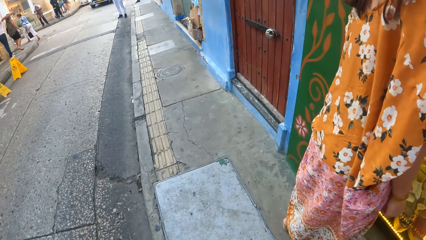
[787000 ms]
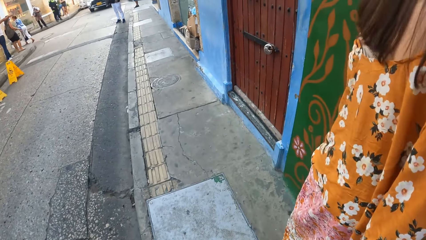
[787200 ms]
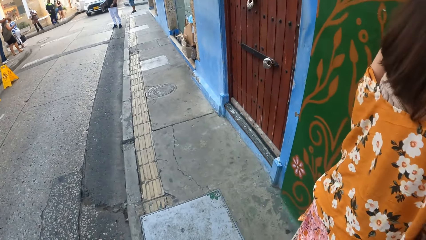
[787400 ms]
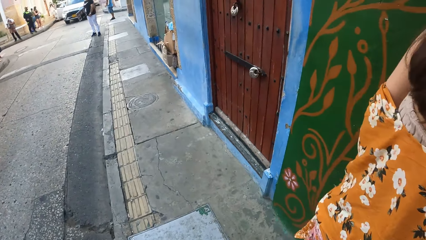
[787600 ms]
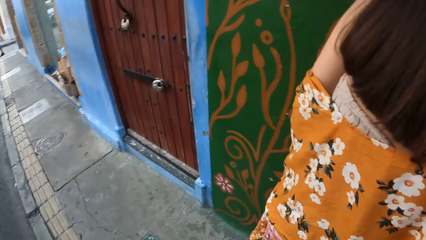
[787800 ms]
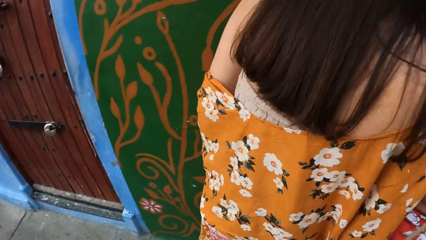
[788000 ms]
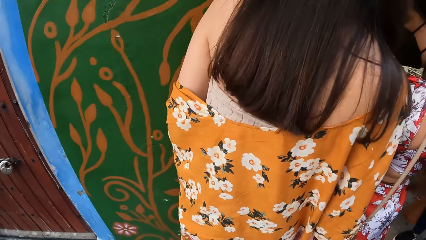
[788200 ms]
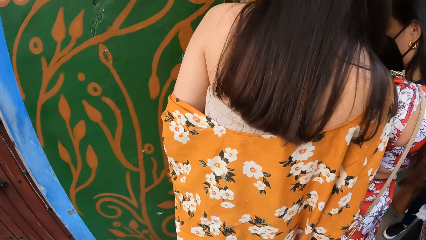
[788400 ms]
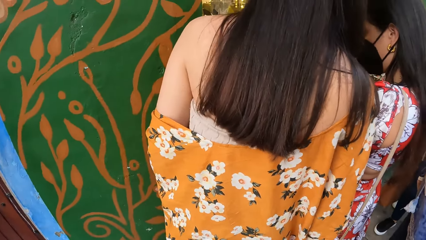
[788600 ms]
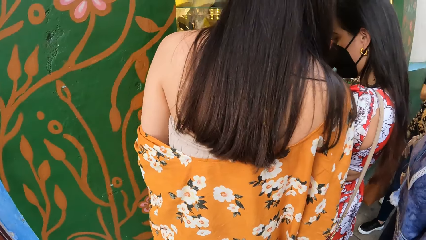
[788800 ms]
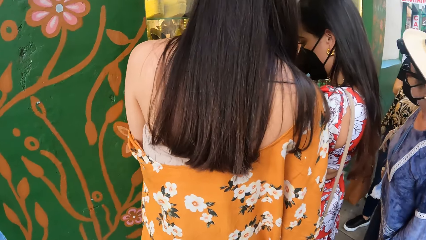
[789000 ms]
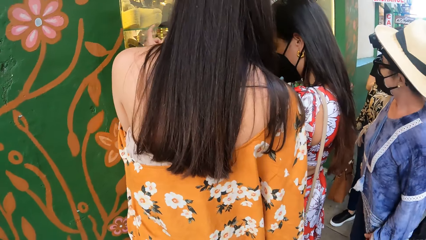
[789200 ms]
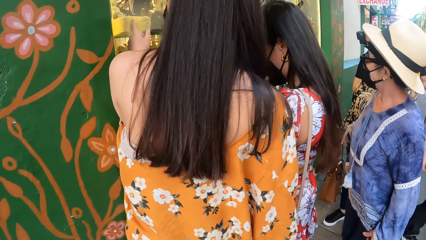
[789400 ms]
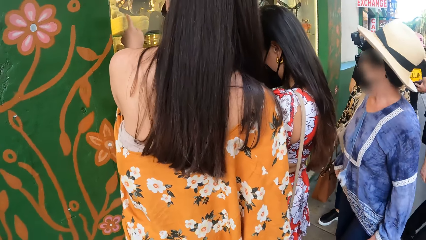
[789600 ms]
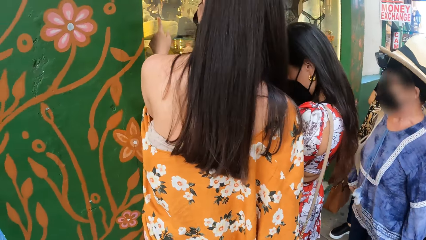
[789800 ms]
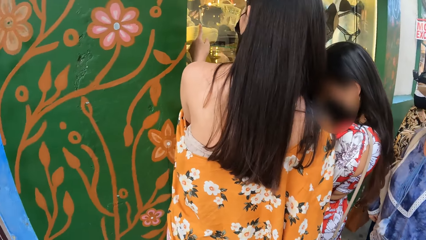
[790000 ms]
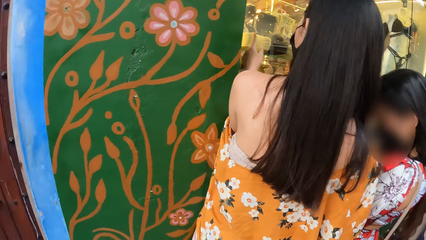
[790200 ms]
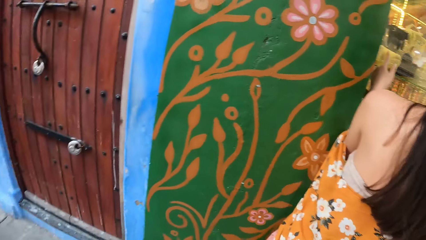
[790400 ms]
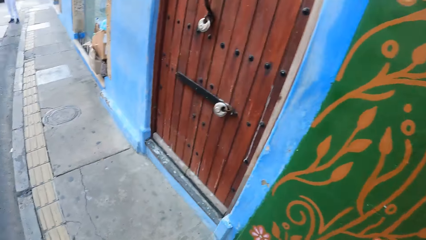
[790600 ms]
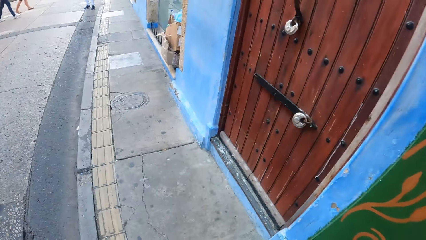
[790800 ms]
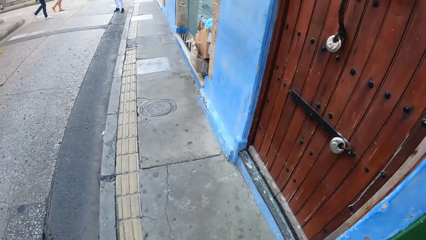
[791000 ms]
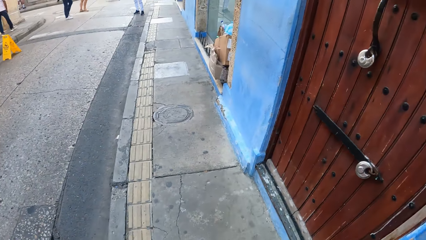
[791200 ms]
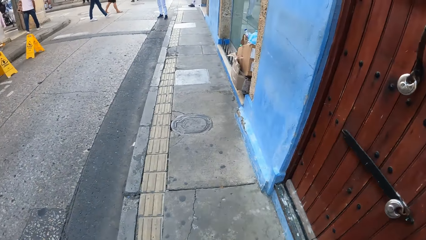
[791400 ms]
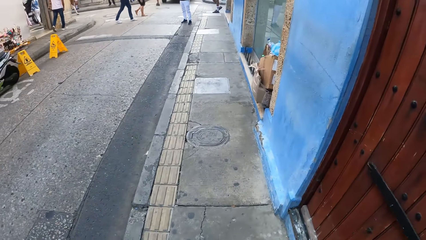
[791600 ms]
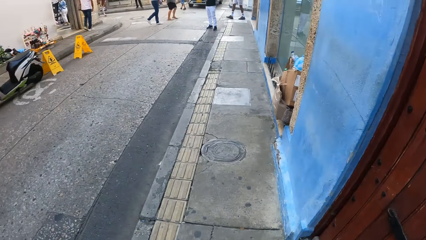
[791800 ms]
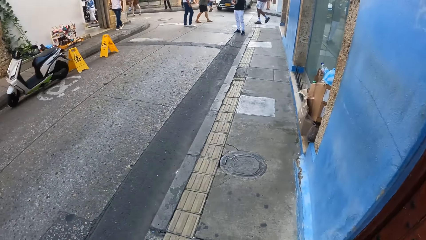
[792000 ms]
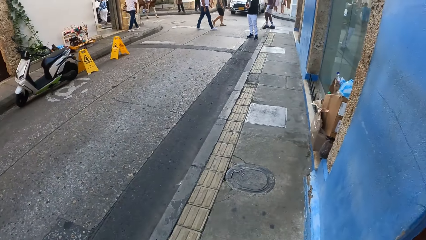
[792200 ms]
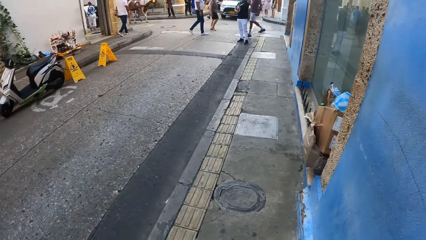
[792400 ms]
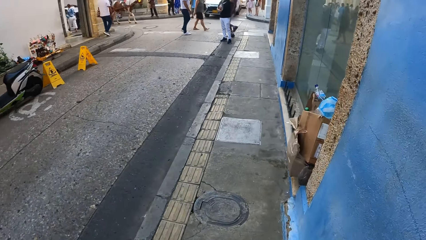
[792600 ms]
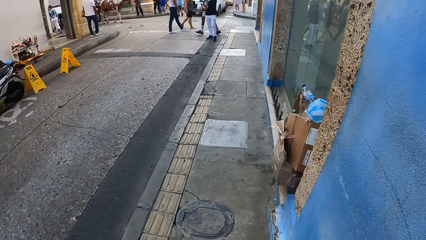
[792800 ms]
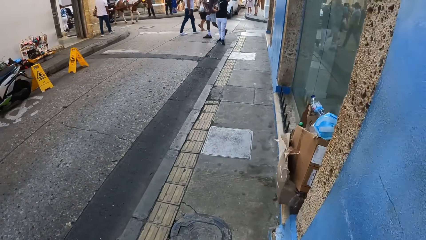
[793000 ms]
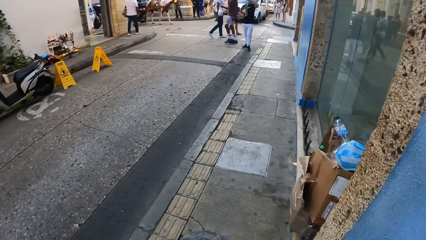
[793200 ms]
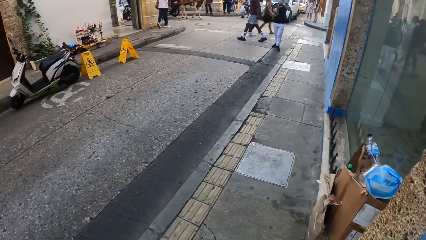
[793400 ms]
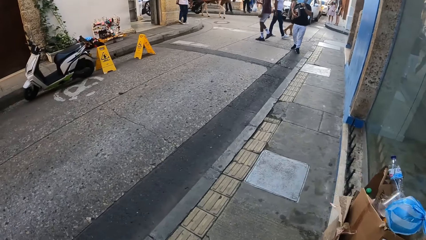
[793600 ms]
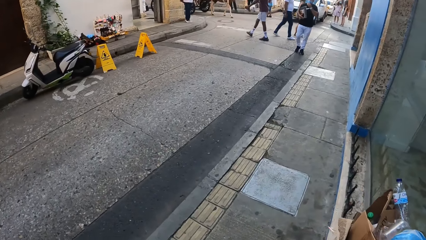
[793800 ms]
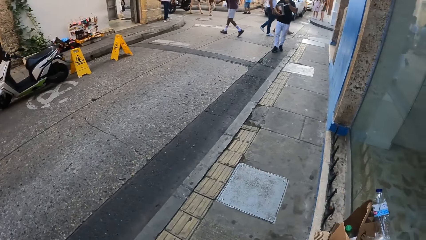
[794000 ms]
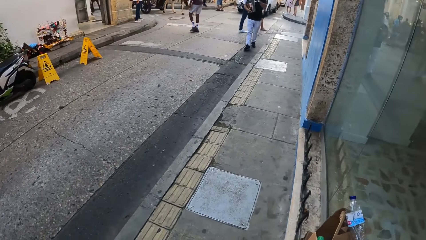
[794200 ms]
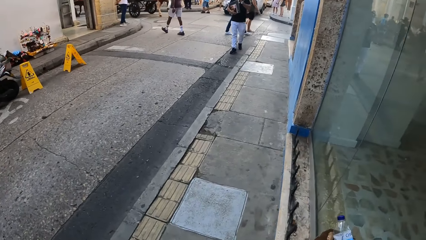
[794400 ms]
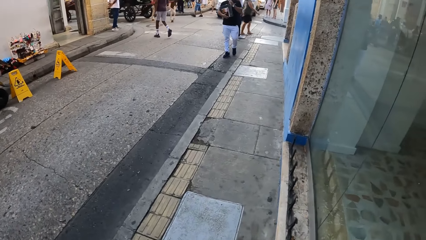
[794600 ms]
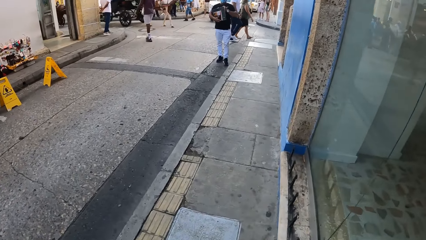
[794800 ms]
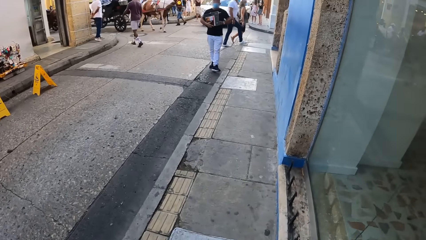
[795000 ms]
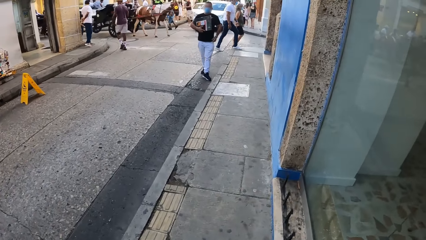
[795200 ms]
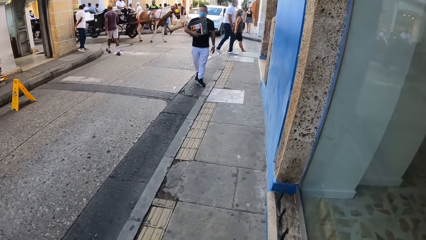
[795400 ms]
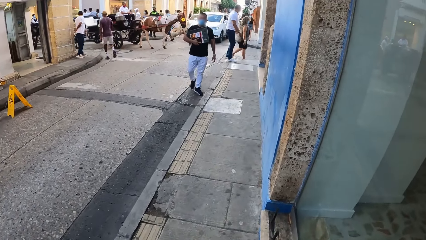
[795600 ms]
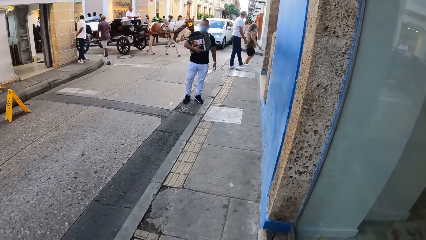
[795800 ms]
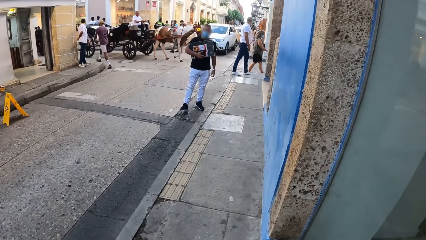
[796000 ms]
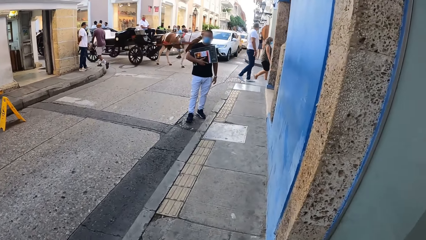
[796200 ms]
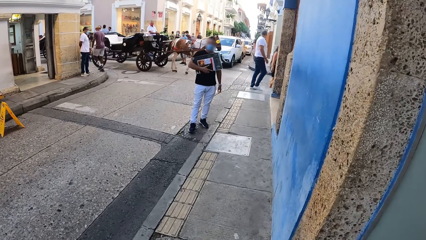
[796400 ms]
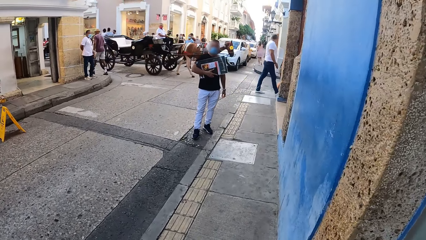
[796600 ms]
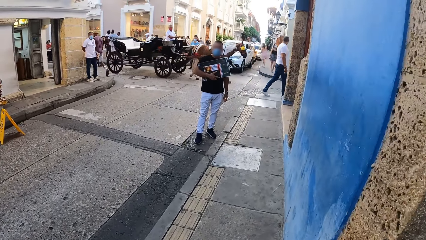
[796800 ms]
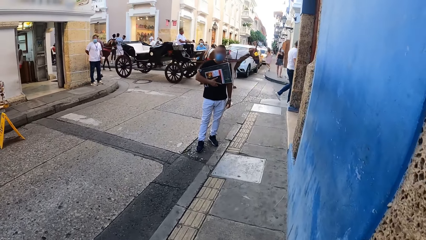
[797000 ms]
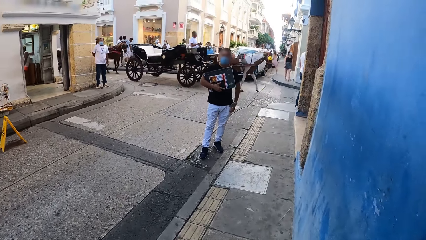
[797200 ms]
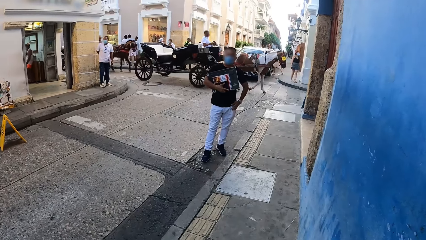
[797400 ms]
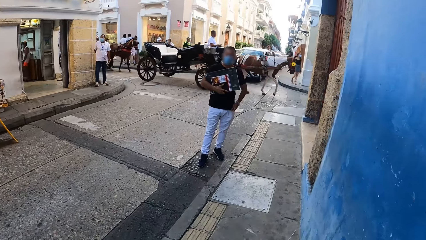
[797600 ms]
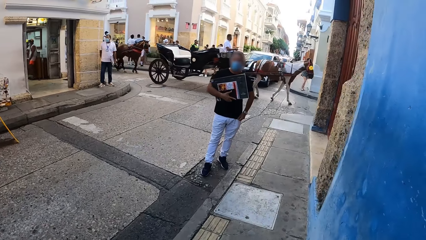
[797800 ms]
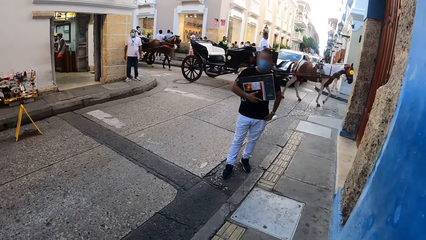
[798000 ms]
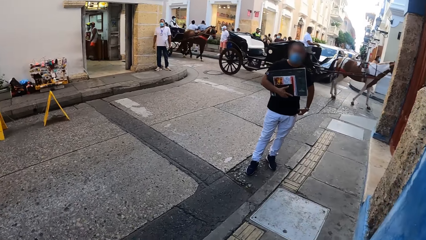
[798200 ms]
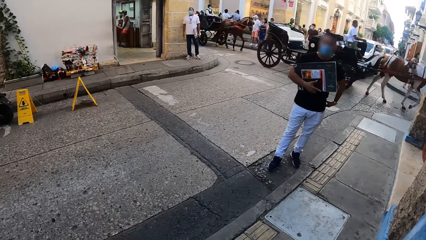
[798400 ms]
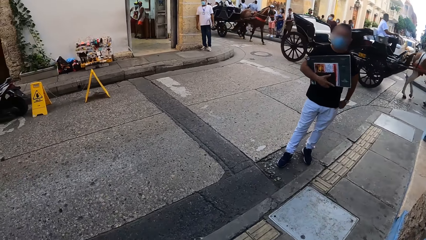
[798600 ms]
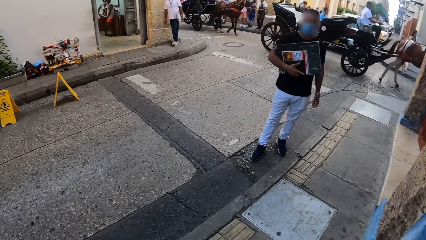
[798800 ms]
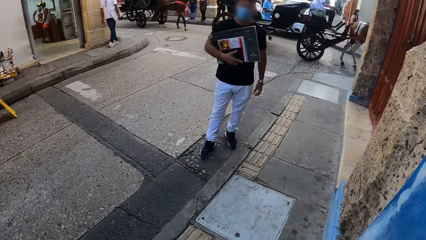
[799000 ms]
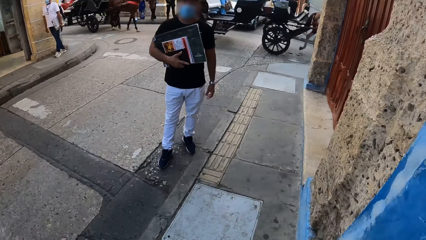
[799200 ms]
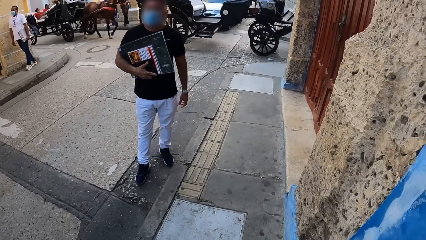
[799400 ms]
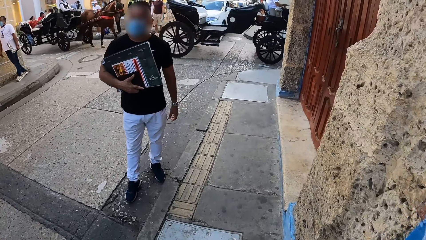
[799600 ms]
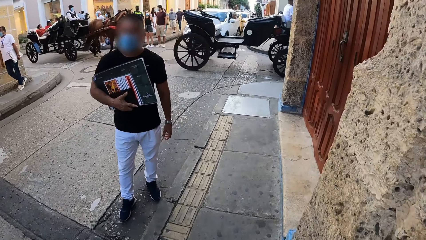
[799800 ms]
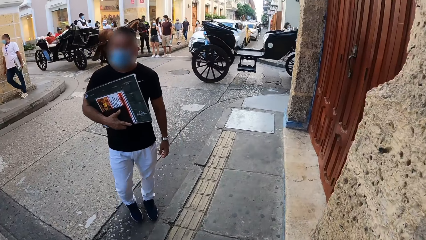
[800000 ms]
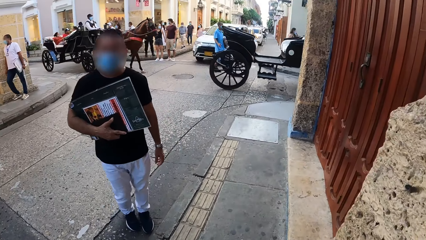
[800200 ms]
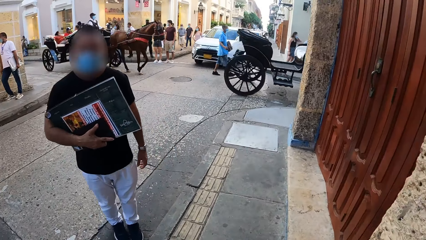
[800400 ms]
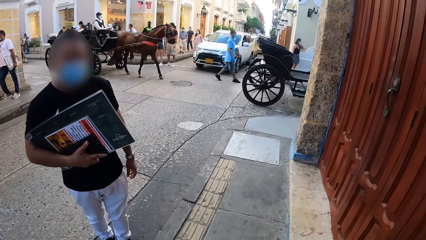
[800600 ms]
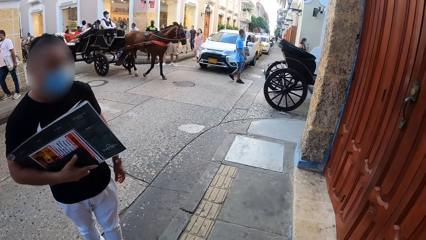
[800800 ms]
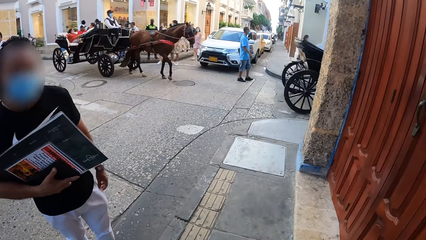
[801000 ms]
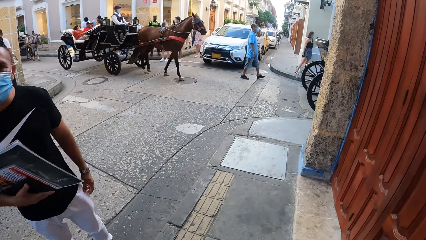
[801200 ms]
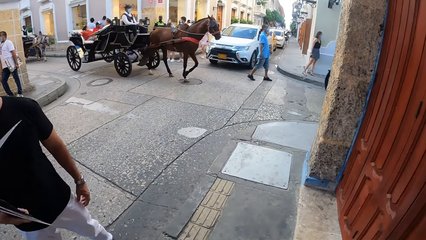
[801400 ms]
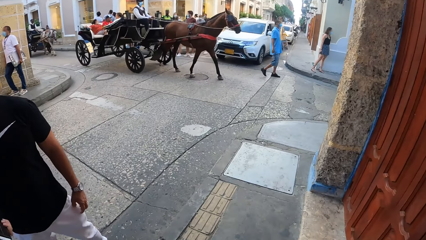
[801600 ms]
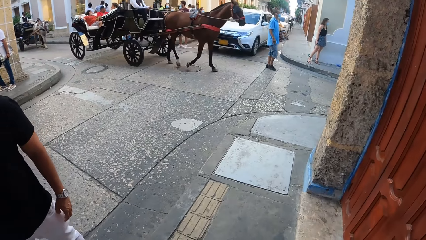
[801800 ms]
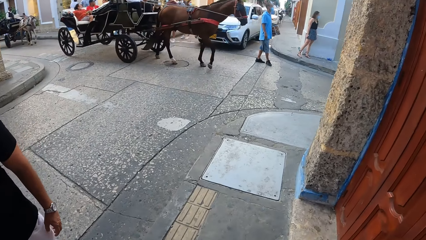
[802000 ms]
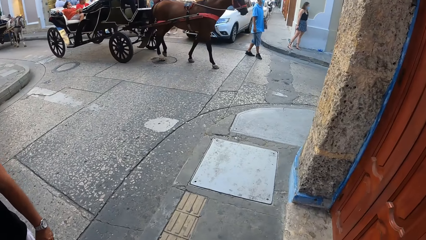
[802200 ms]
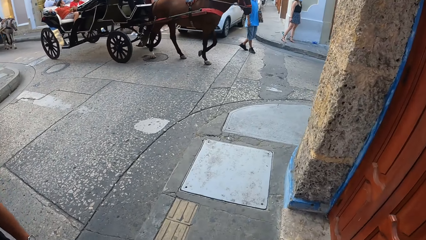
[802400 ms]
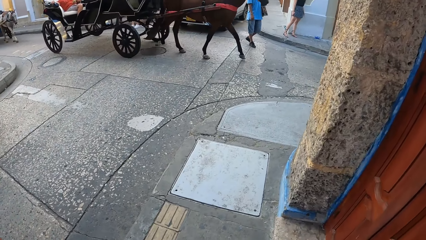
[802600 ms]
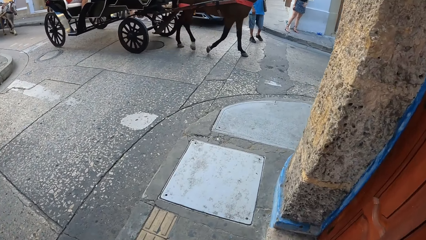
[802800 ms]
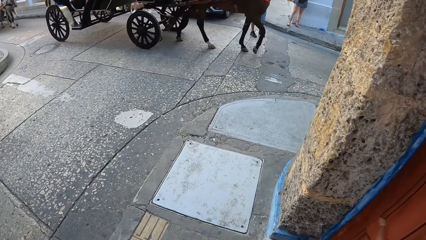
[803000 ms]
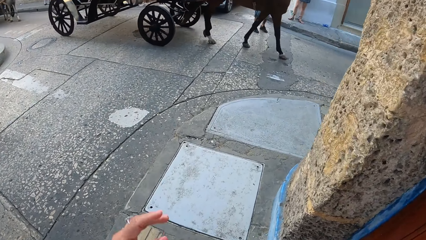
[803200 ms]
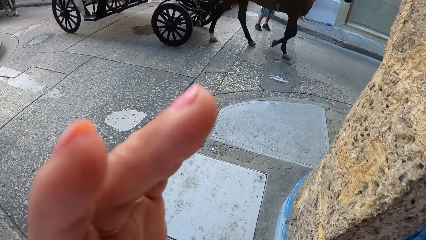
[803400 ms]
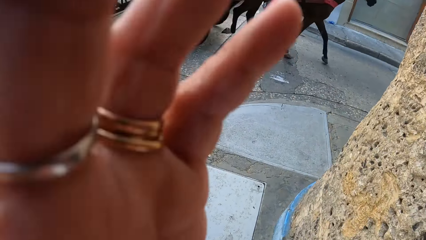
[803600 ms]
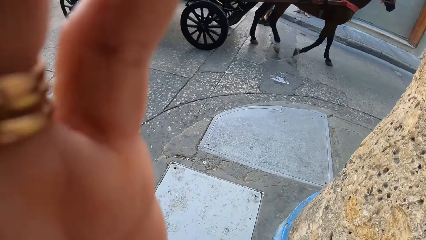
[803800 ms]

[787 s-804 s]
The camera wearer looks towards the stand. They walk down the street.
